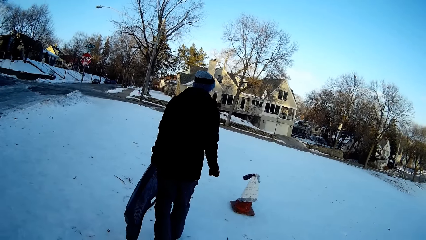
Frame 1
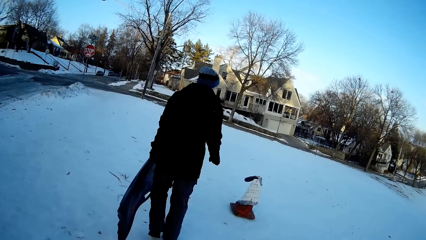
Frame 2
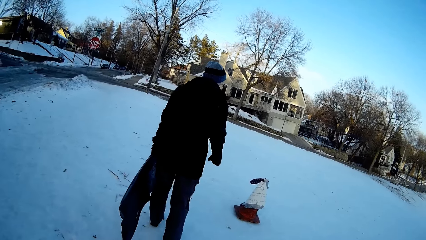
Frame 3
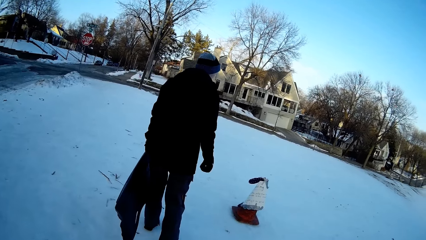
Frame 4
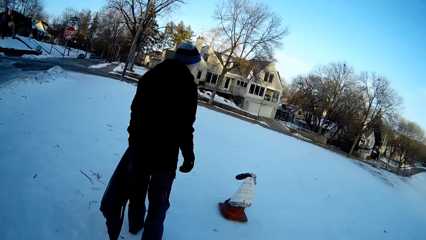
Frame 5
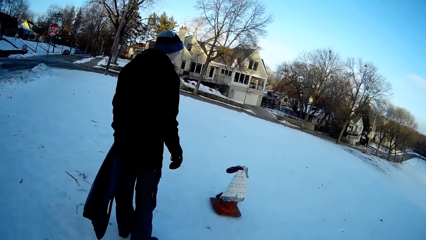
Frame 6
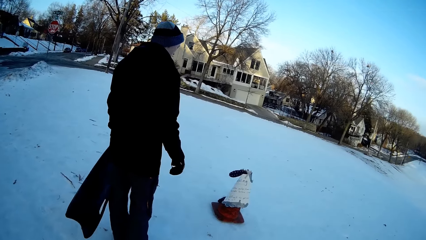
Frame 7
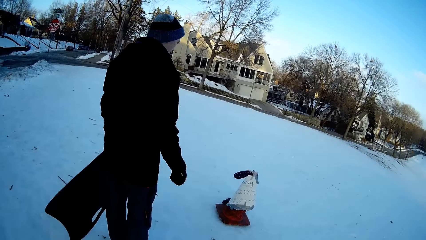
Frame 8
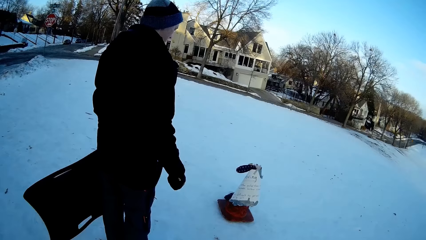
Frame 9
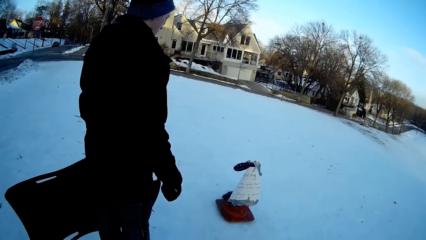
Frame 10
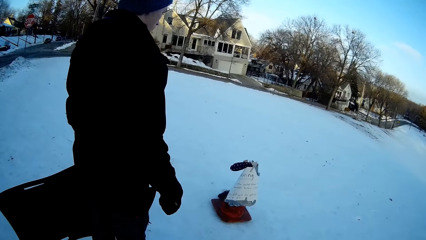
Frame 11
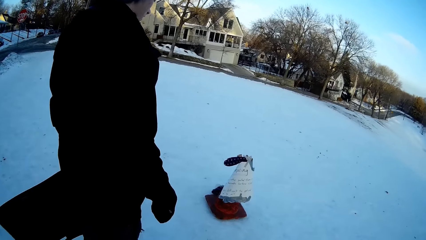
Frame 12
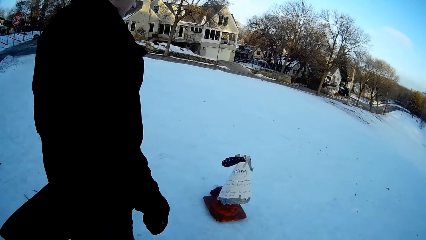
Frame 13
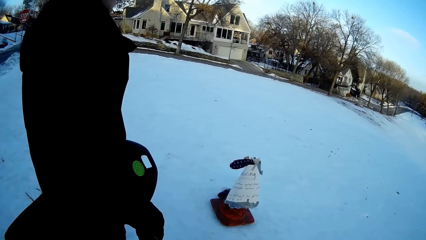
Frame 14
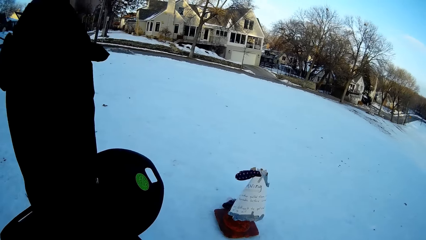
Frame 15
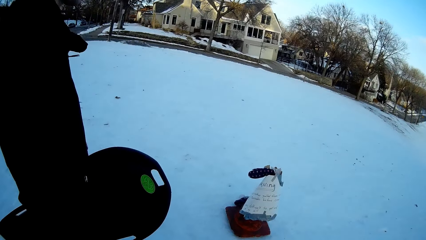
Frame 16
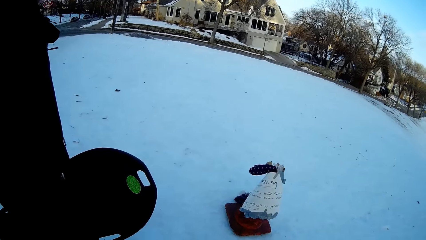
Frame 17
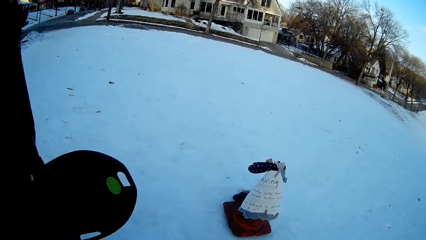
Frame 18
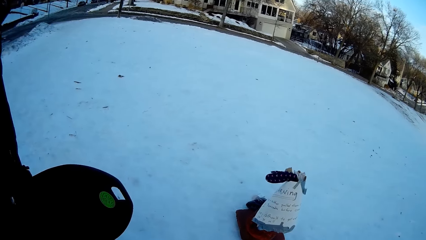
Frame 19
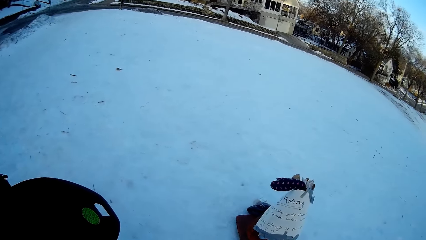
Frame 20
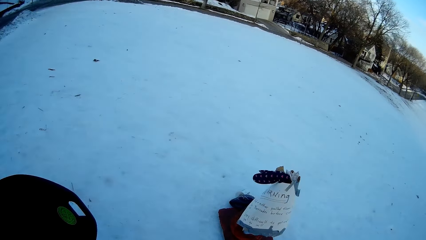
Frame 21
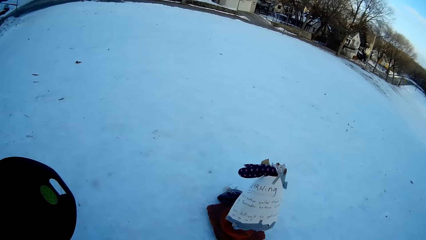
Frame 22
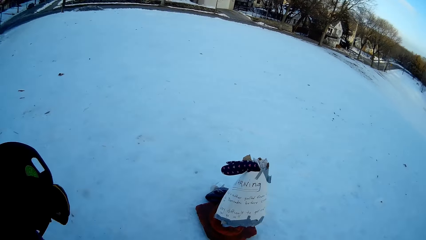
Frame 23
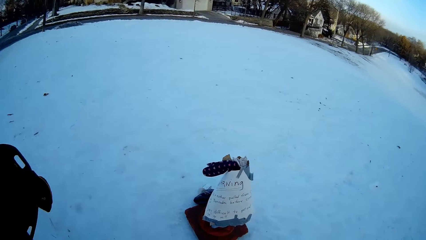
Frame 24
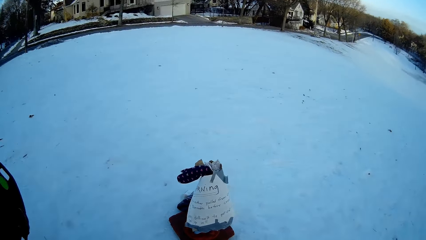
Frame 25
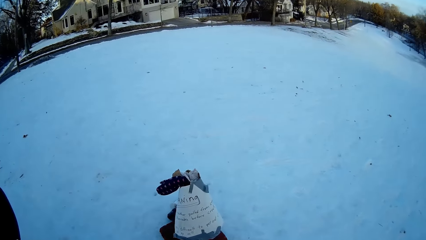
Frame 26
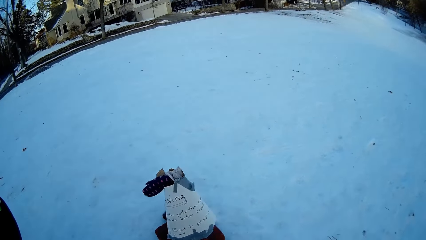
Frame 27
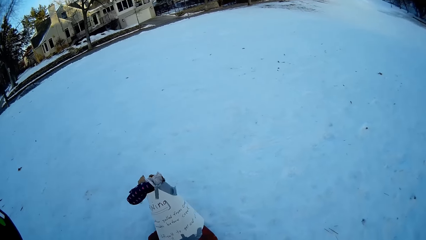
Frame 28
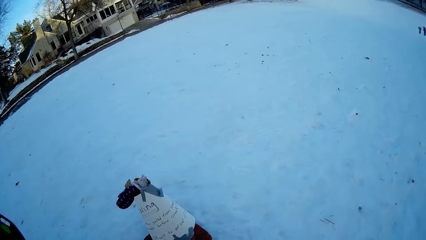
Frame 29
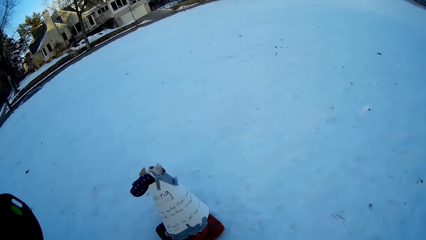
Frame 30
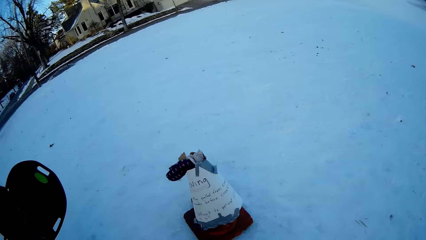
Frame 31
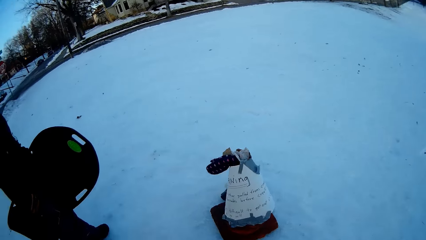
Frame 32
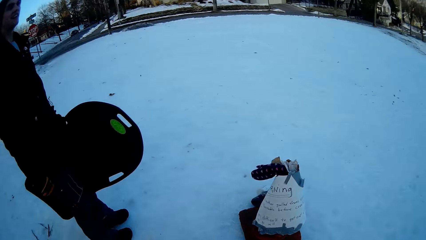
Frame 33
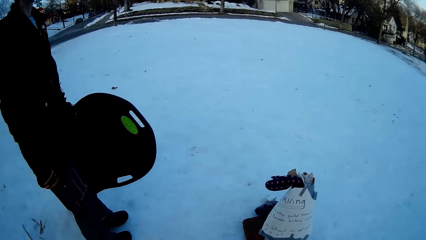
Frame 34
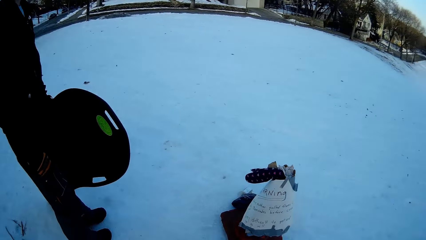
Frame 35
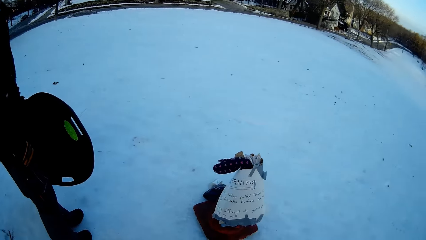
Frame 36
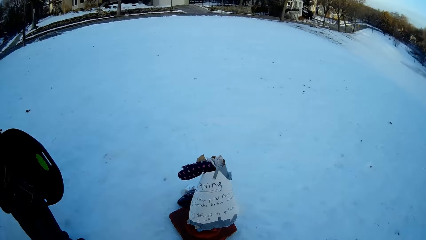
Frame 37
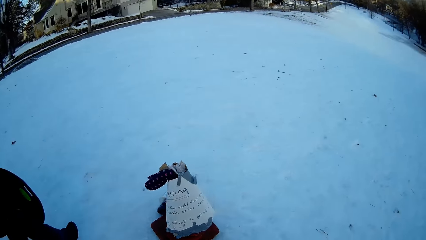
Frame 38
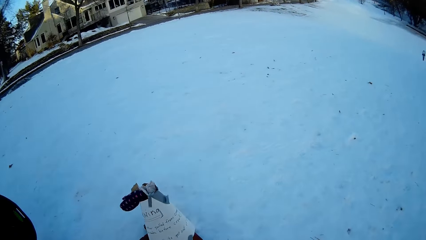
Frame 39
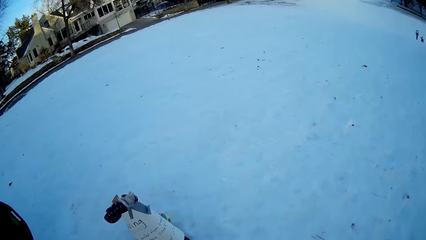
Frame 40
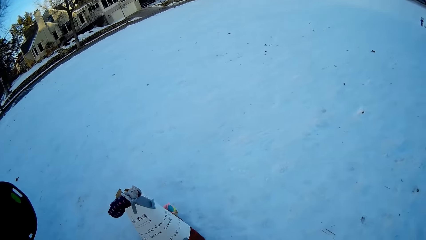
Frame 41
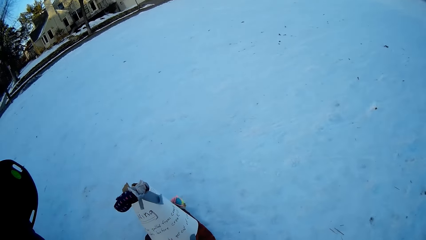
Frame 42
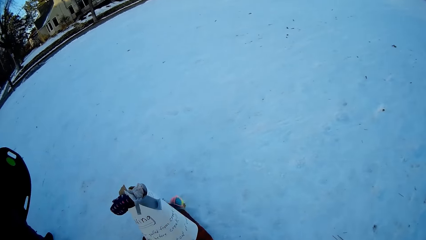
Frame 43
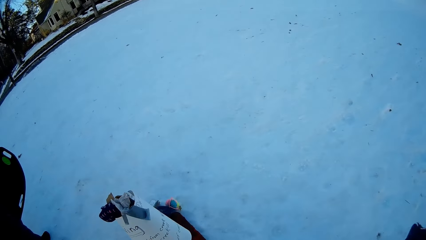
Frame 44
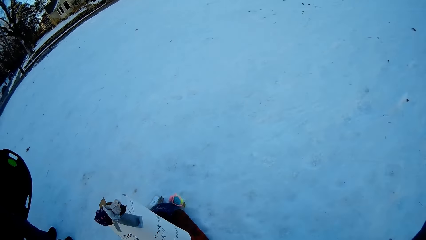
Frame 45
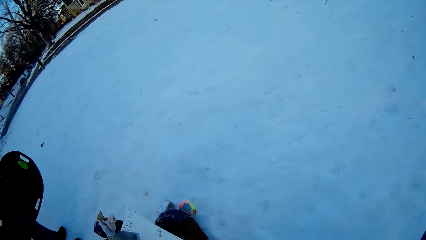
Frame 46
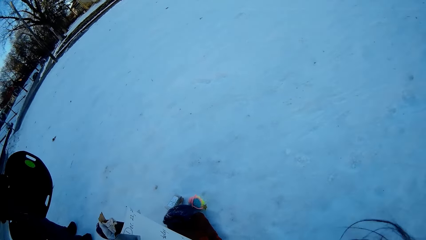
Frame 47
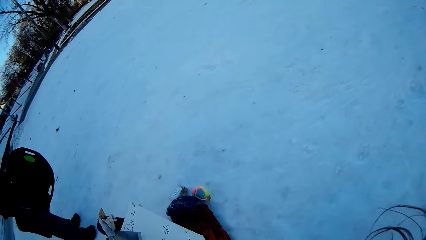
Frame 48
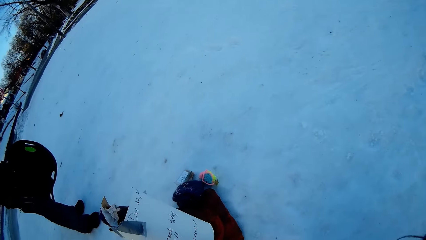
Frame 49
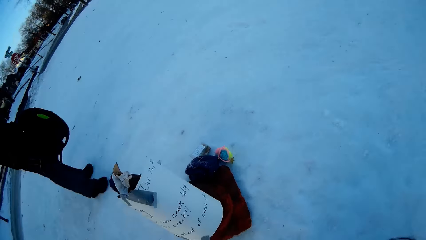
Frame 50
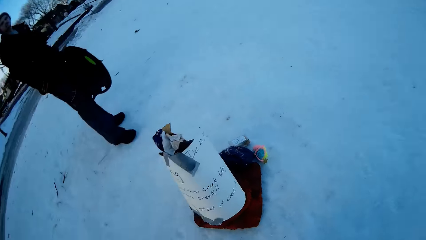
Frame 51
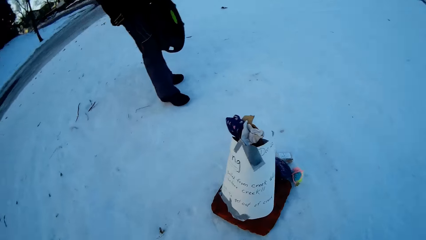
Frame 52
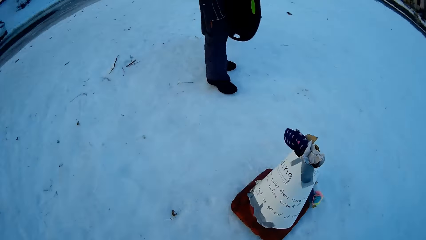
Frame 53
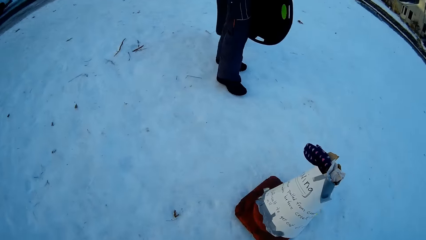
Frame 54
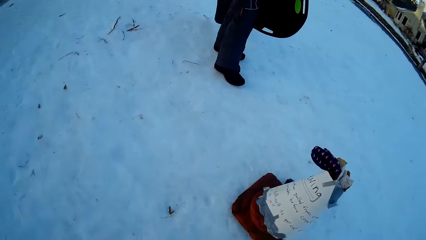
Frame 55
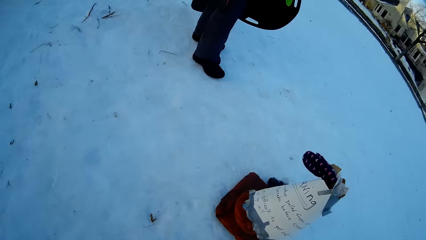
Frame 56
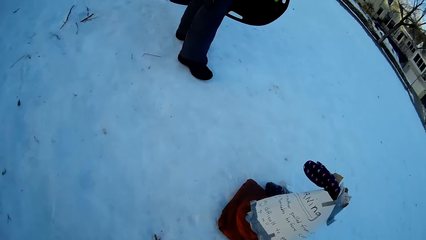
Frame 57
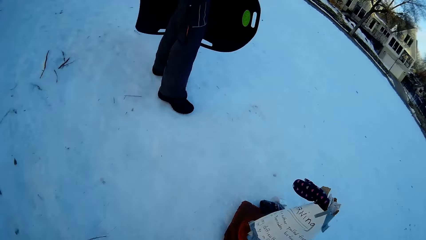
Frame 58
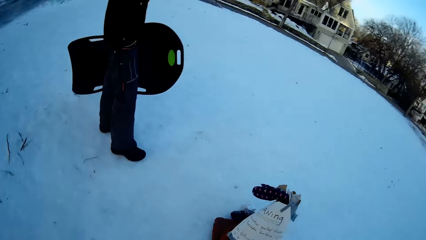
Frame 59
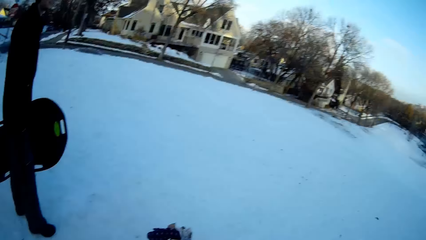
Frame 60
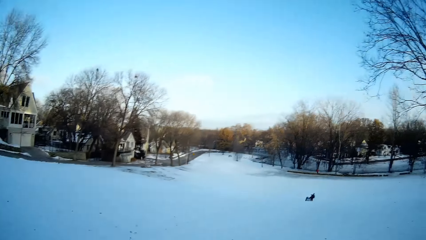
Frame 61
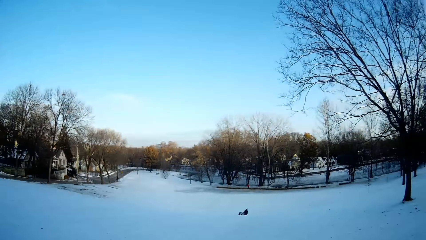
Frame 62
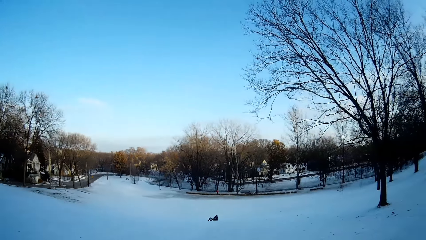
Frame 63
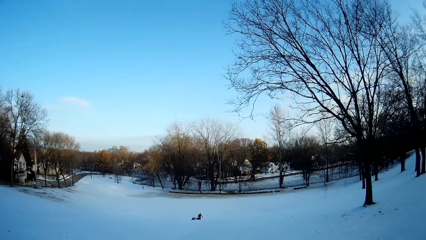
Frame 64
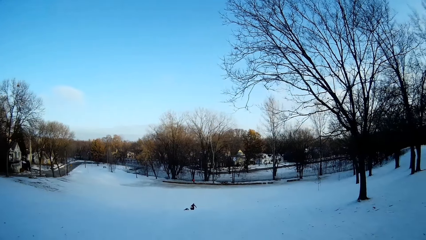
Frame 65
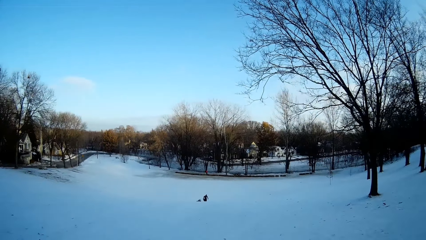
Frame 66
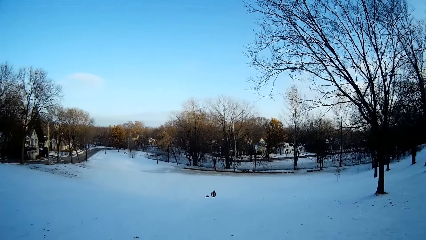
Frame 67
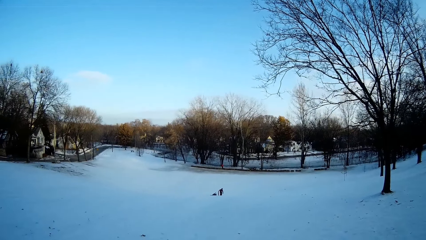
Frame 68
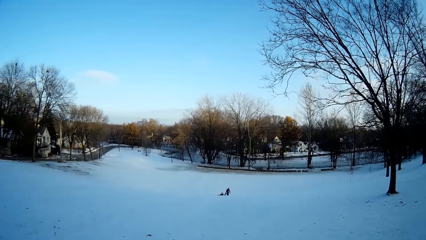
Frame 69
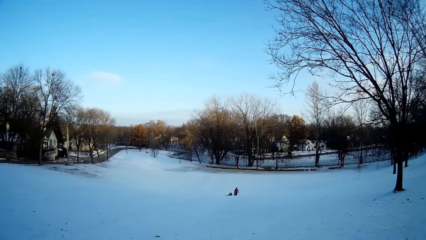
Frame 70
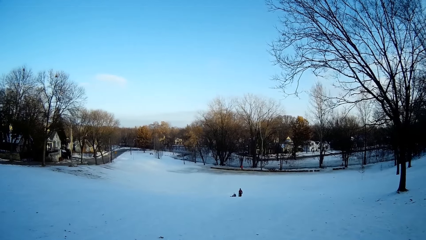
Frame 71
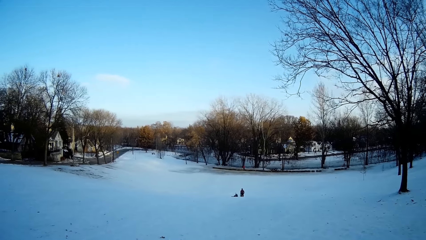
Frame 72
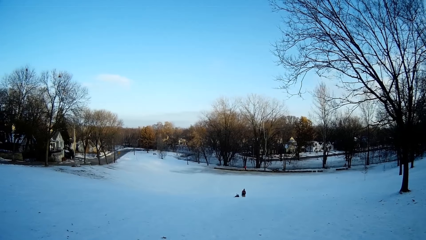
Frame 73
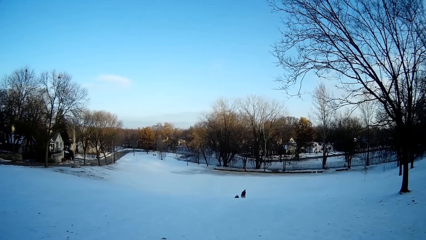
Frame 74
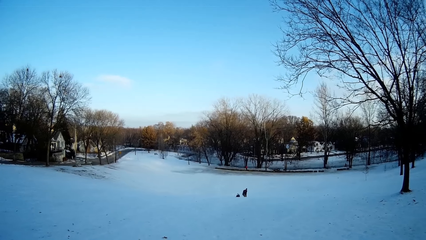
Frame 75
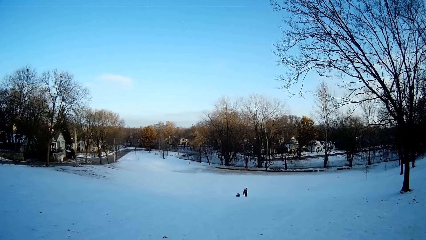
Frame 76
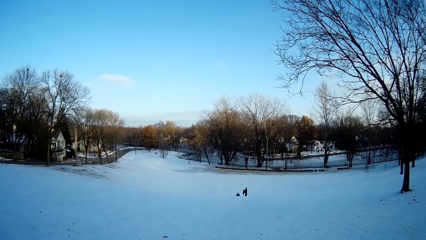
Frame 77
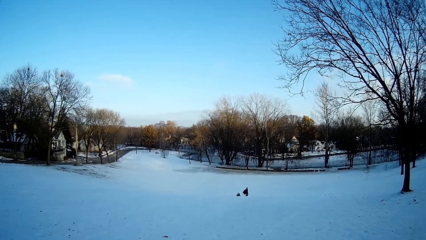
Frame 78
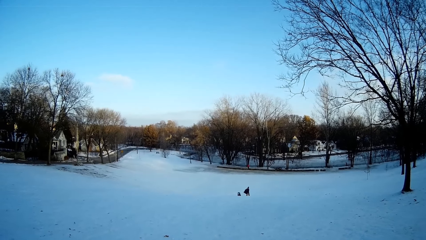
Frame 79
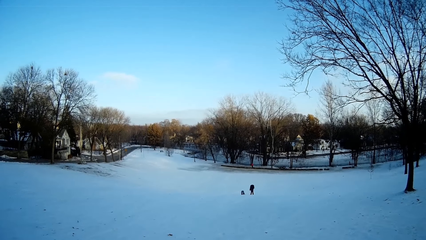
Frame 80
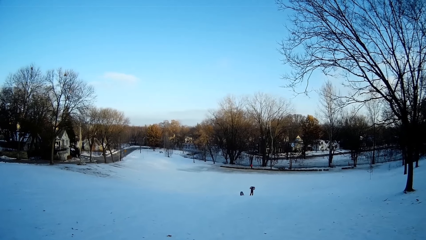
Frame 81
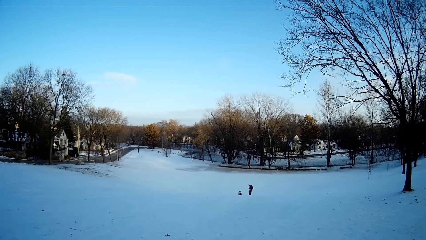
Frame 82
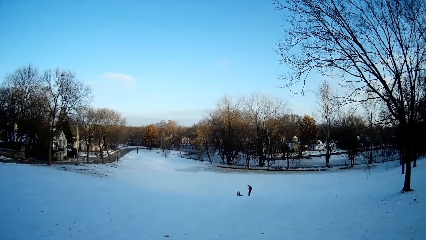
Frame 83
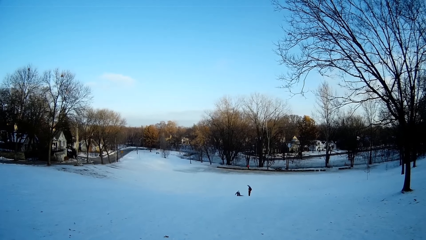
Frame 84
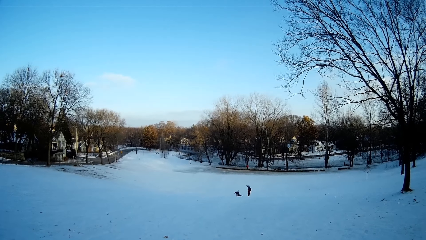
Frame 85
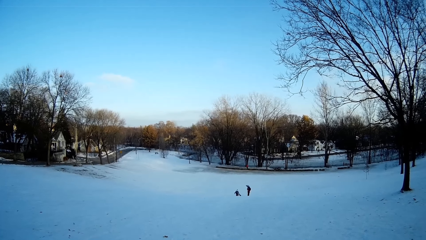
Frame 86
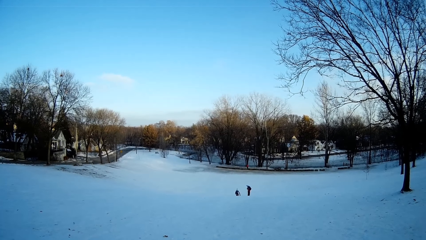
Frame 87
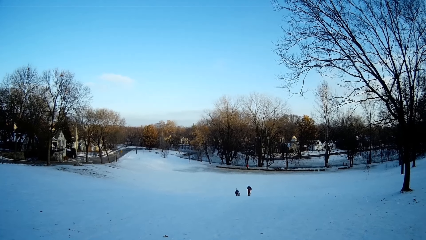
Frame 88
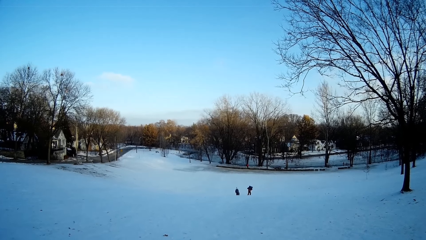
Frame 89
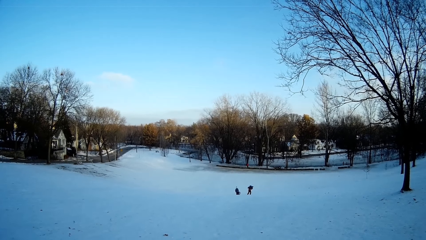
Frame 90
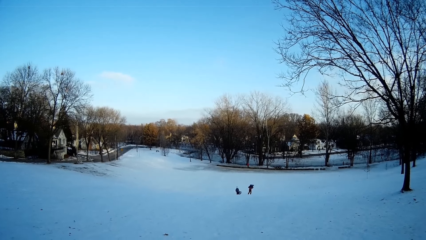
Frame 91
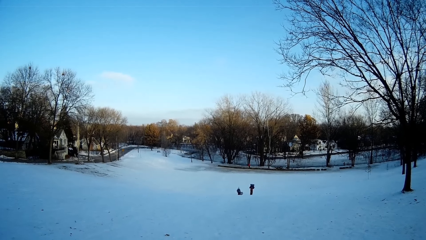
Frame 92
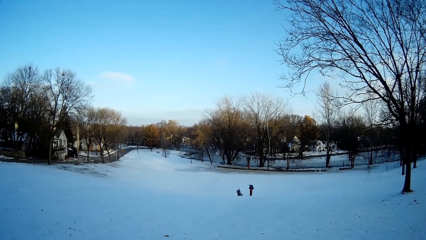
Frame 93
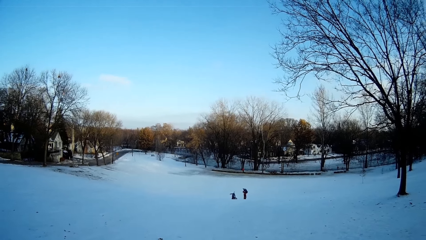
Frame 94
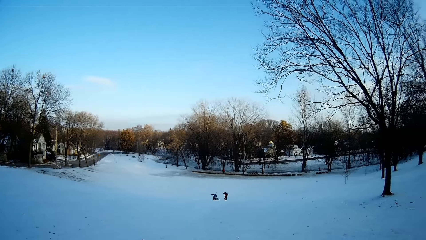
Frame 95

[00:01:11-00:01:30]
A person checks something in the snow area. The camera wearer stands by a man at the top of a field. Another person treks uphill the snow area. Another man and a girl walk to the top of the field. Another person comes from the other side of the snow with the person who treks uphill.
